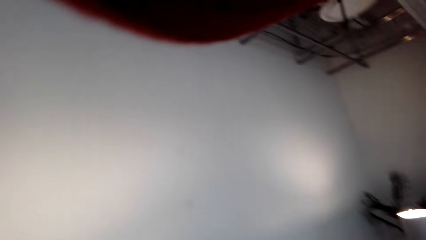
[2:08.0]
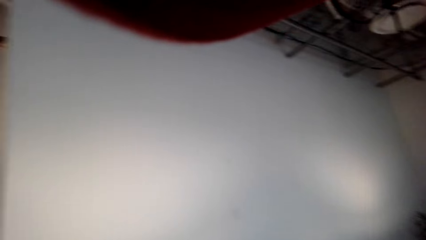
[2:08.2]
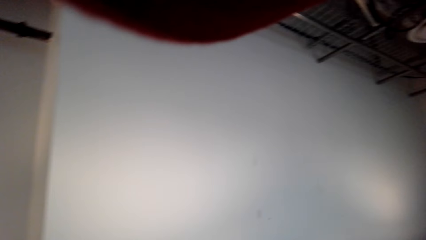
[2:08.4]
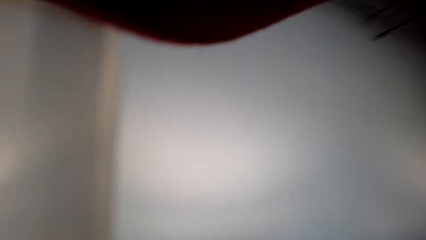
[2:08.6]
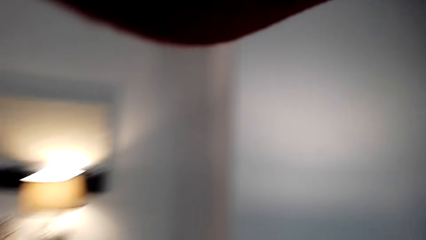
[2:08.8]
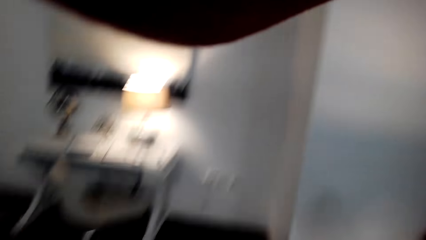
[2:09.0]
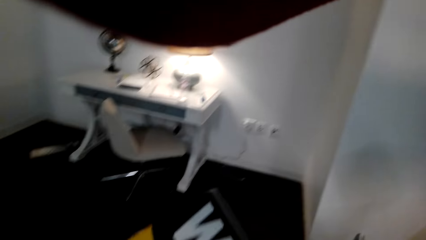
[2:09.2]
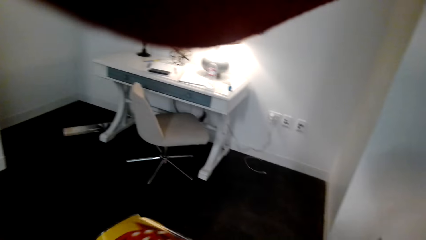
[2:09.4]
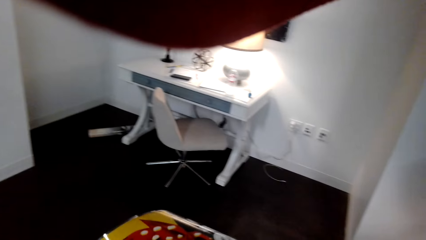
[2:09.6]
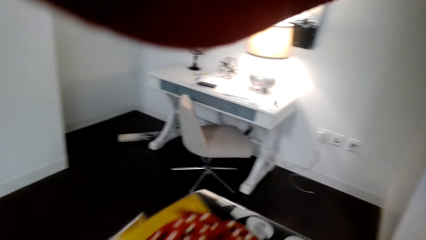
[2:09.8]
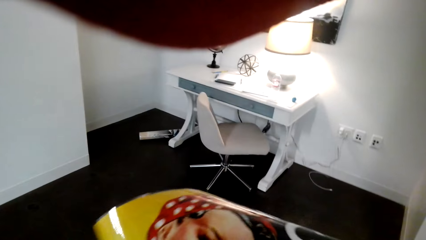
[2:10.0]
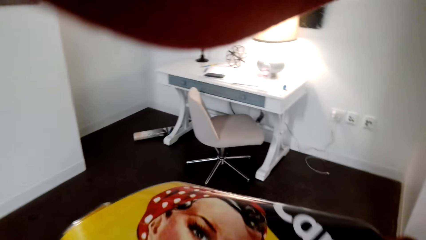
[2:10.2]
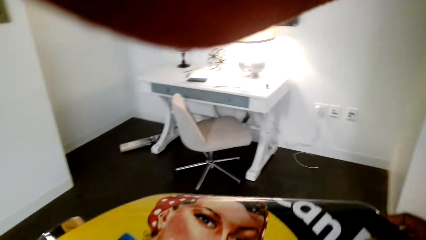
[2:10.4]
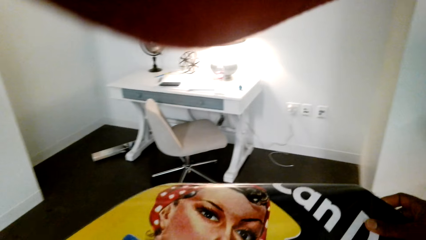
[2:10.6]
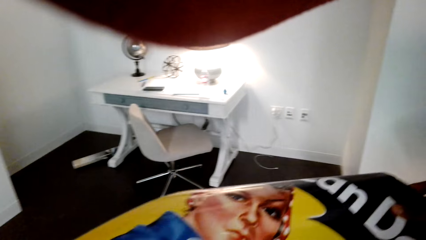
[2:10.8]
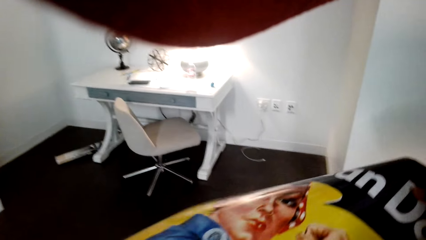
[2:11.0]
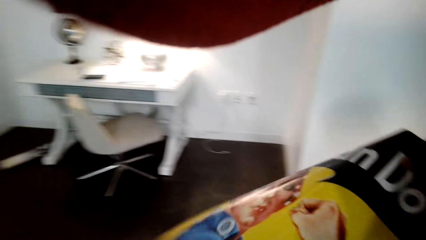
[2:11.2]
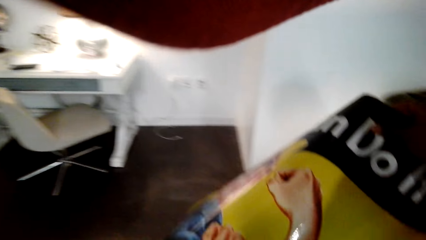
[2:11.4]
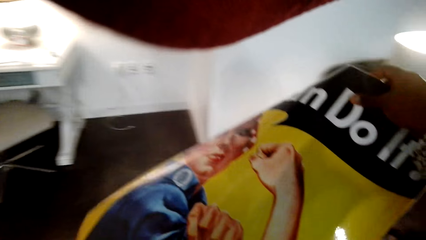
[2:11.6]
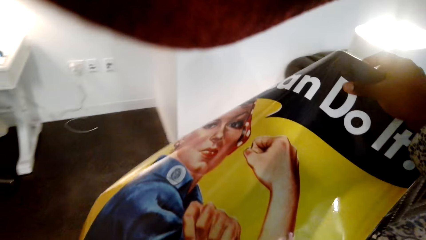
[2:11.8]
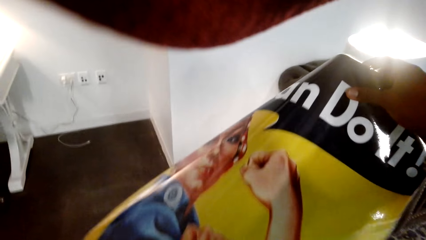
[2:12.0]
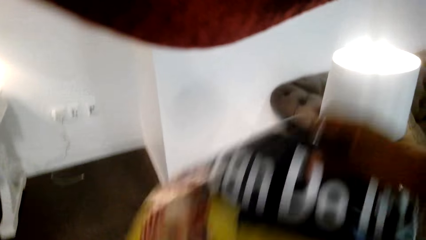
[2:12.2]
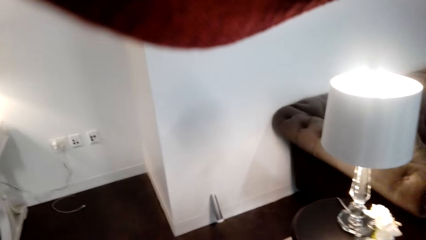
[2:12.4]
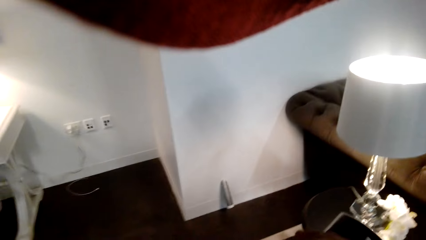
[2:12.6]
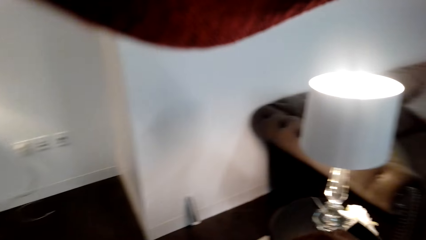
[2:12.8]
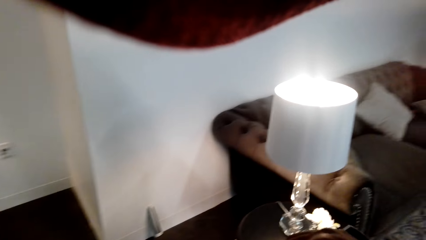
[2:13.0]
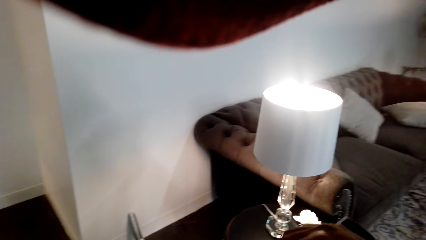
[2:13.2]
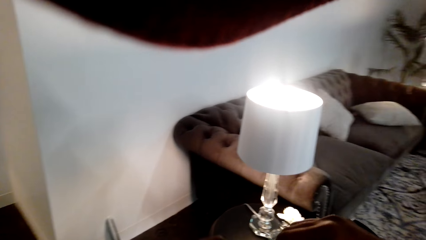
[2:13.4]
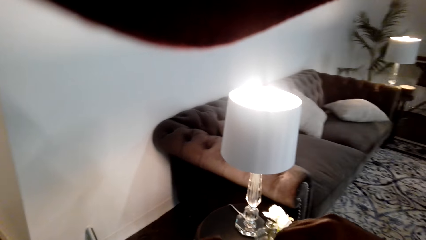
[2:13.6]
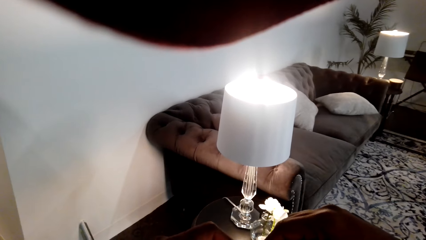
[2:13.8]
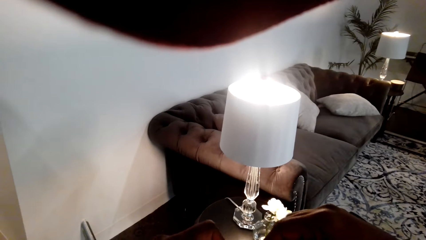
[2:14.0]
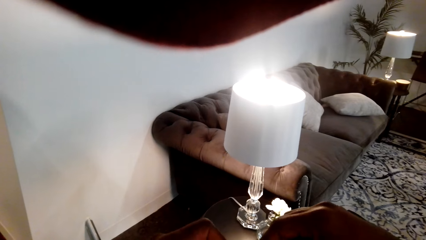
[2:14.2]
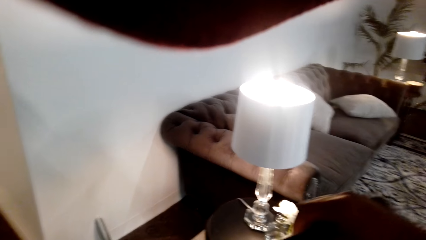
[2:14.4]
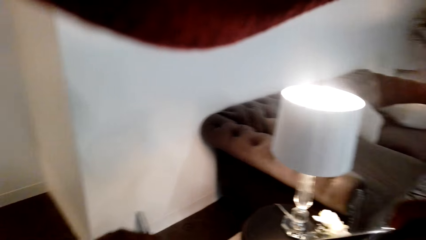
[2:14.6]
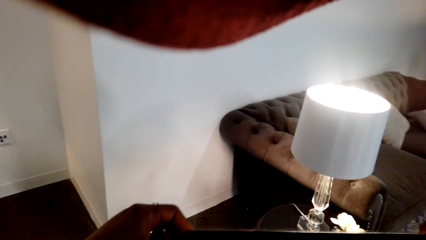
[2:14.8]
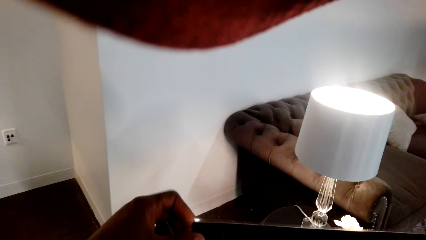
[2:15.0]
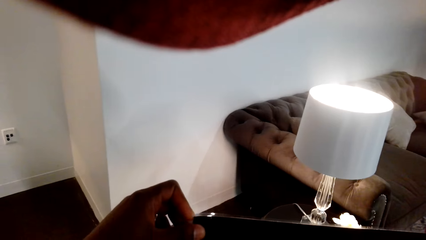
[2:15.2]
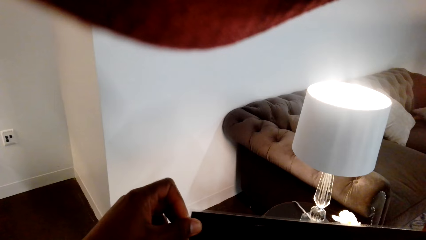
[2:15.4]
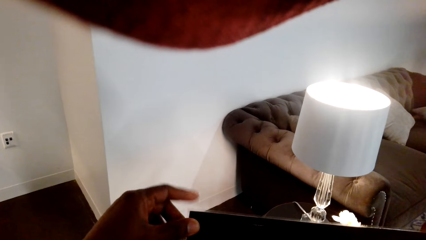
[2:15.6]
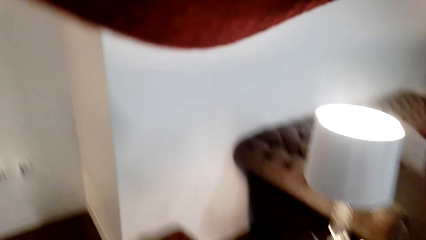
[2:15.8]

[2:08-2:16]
The camera wearer unfolds the paper roll.

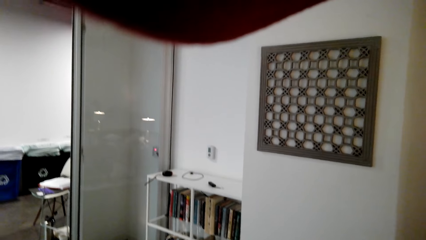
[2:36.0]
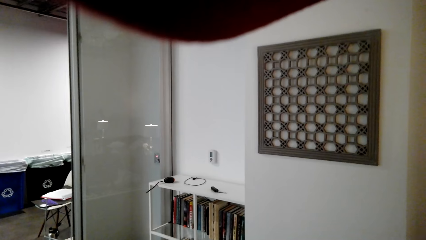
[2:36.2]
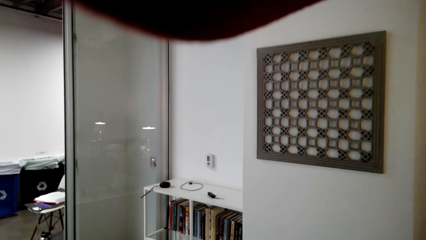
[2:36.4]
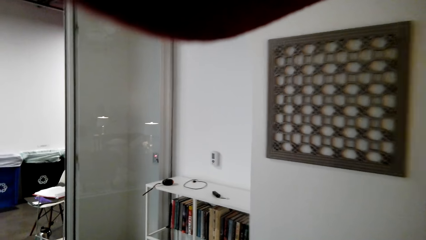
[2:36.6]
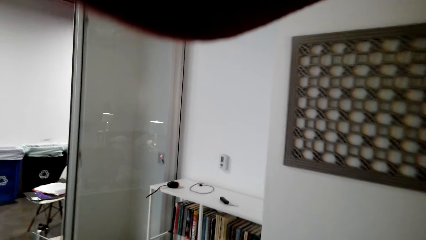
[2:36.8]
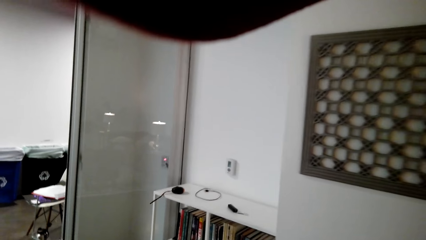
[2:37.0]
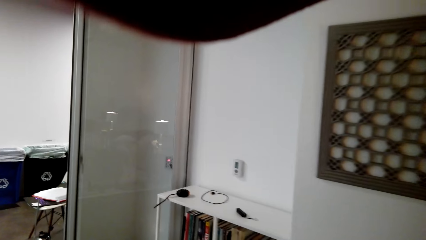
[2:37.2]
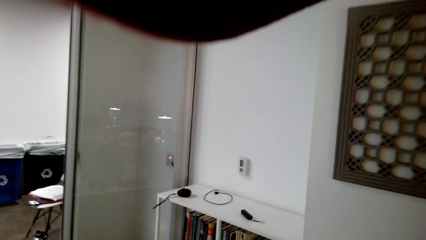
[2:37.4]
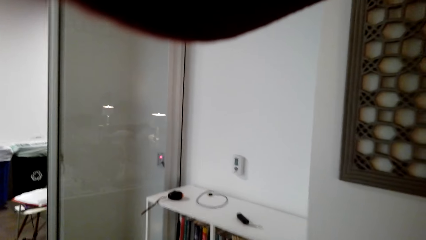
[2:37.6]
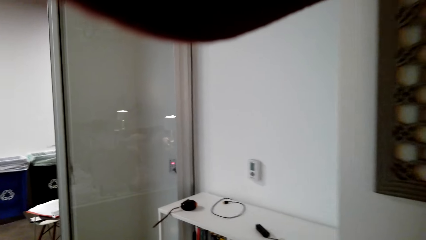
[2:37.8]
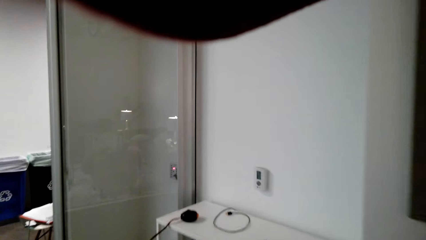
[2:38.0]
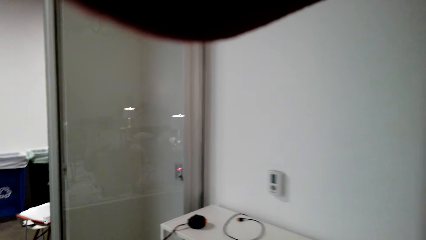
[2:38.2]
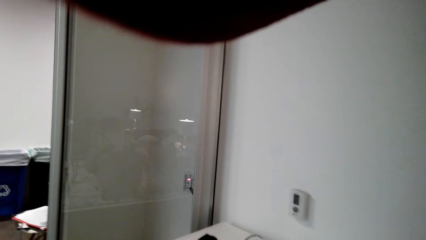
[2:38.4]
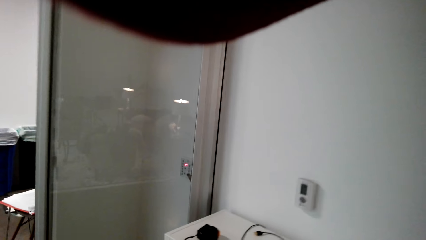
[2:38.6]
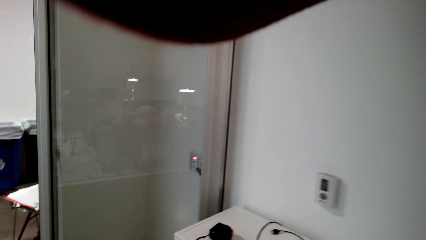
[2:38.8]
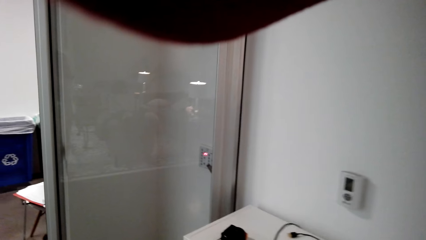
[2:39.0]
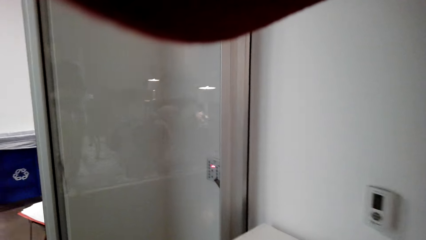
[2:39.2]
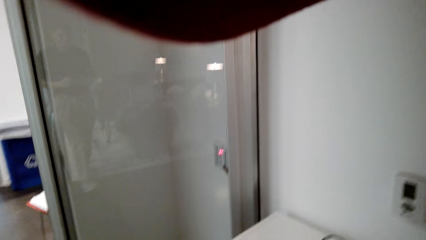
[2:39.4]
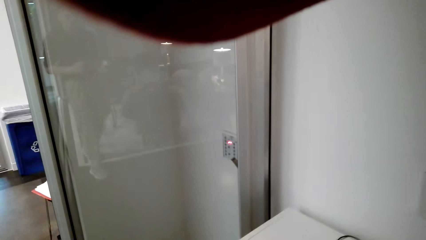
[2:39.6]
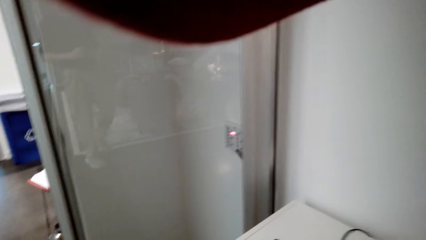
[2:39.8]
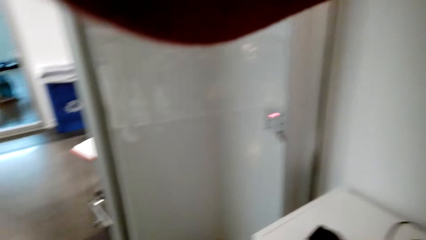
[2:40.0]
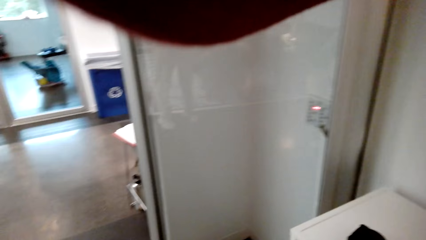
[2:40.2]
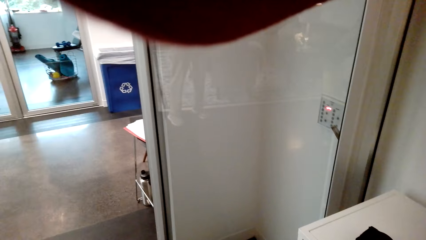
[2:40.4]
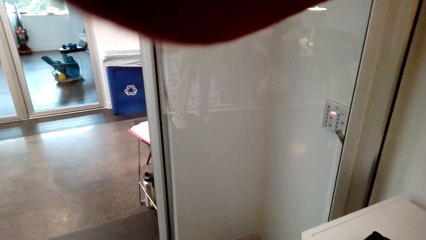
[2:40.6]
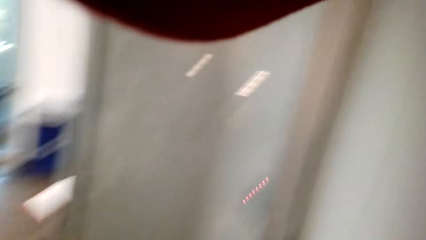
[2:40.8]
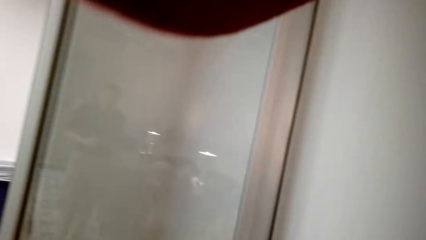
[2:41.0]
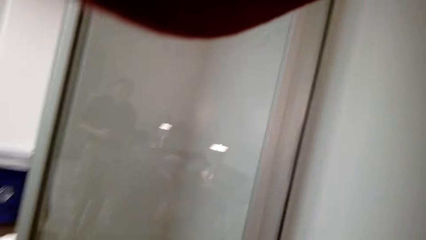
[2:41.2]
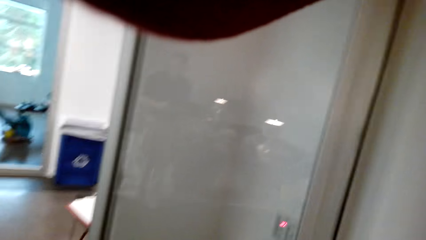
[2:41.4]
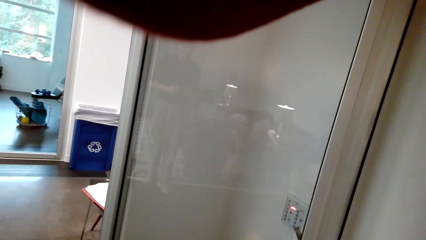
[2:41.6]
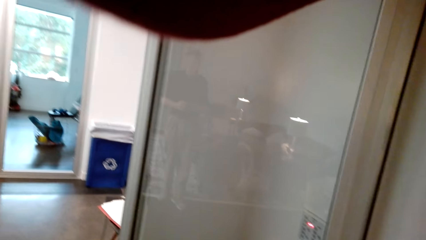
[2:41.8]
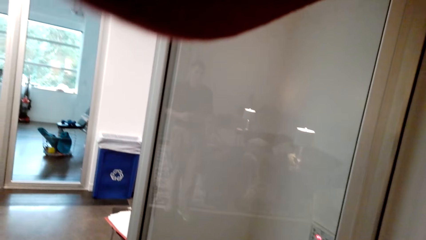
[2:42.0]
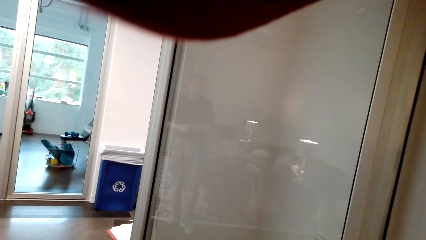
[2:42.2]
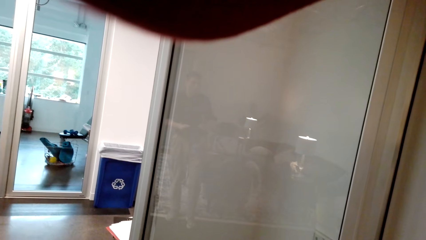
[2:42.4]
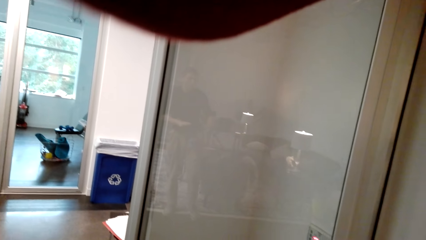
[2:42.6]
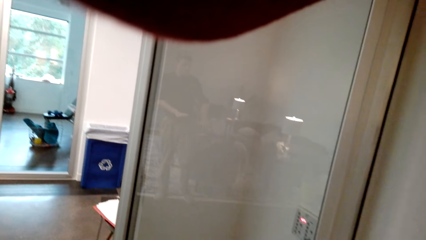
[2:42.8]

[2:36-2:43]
The camera wearer walks towards the book shelf.
